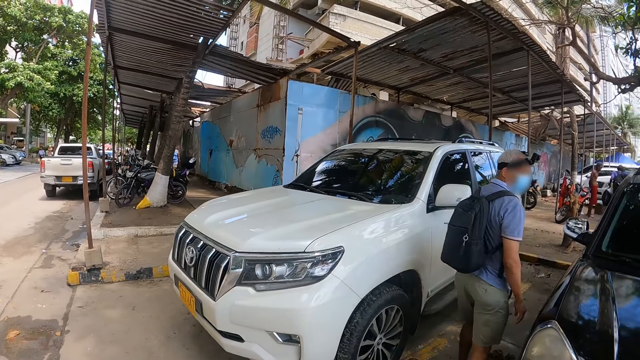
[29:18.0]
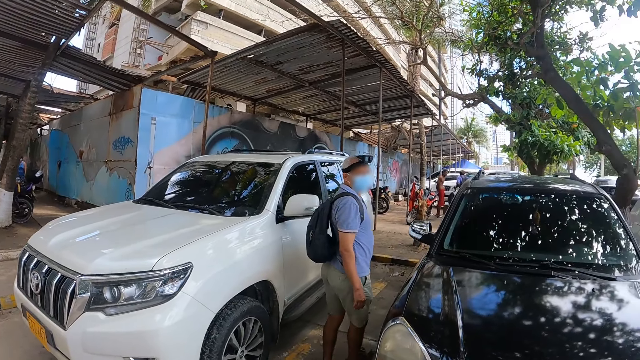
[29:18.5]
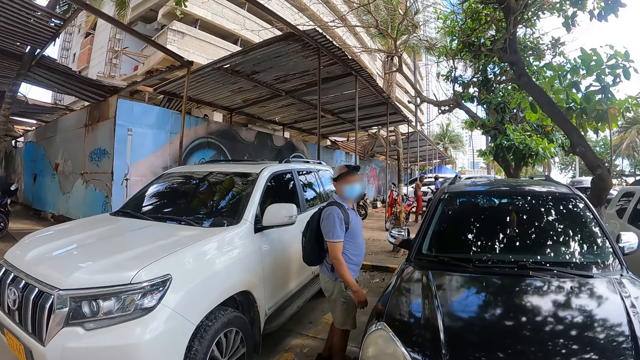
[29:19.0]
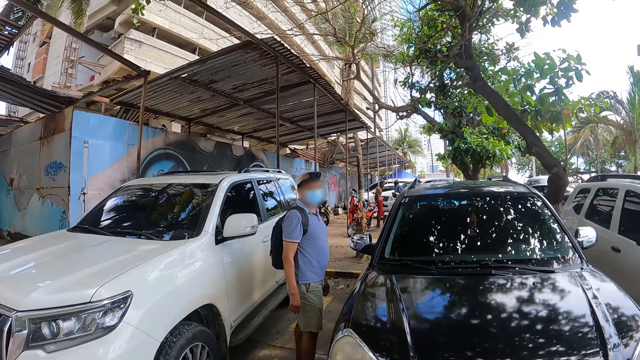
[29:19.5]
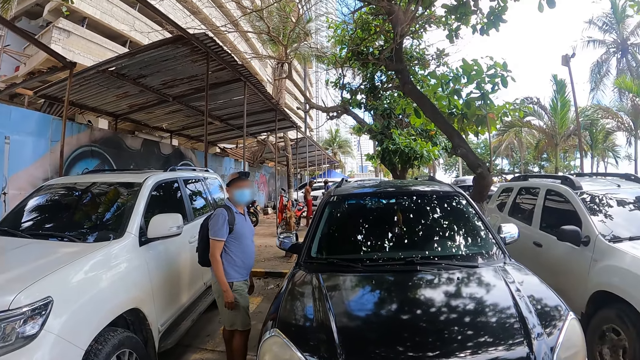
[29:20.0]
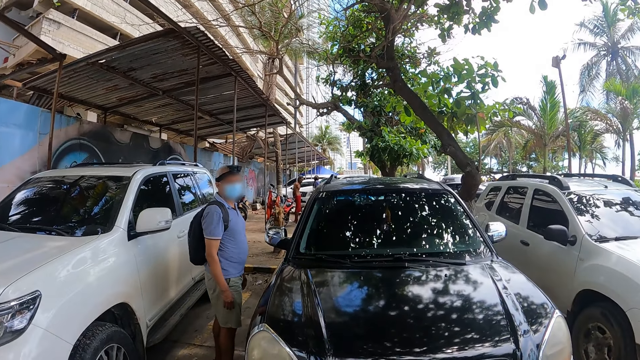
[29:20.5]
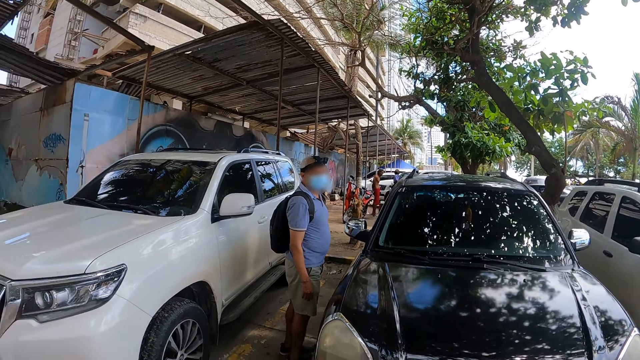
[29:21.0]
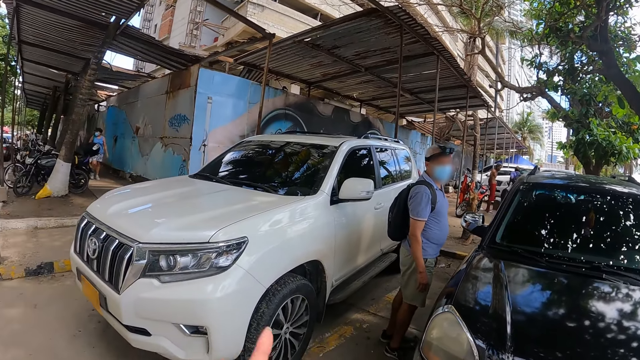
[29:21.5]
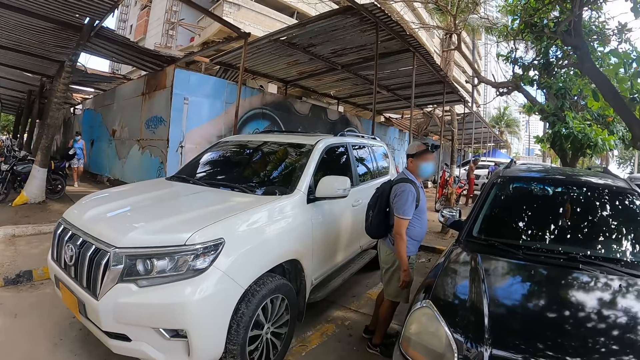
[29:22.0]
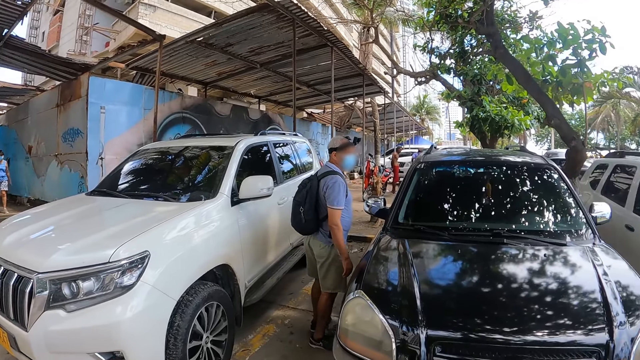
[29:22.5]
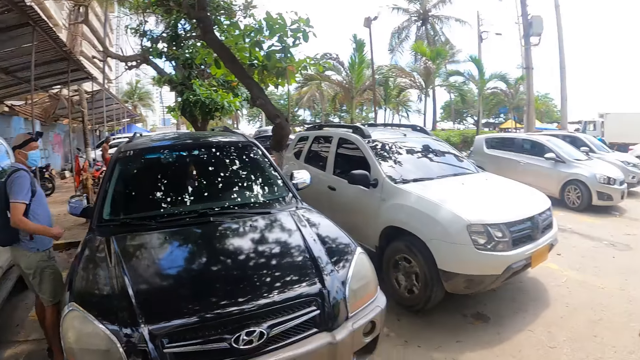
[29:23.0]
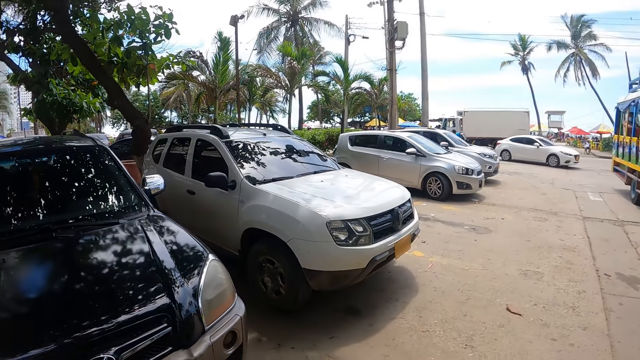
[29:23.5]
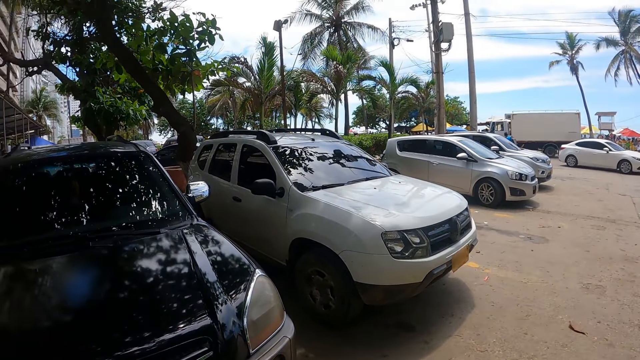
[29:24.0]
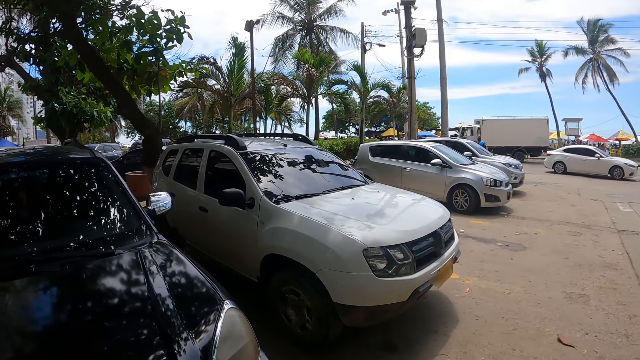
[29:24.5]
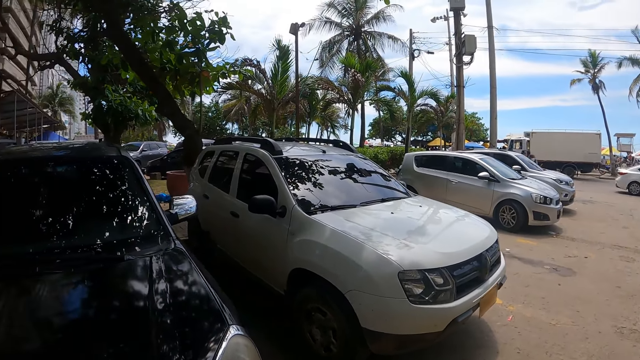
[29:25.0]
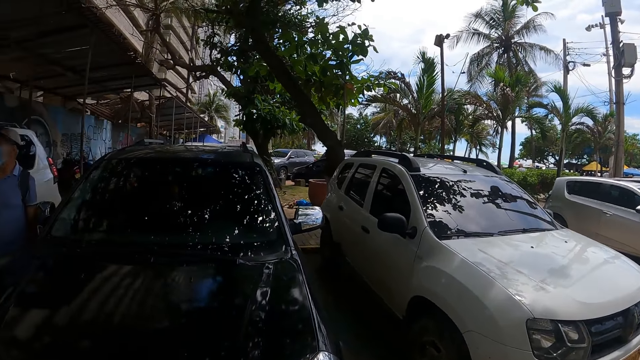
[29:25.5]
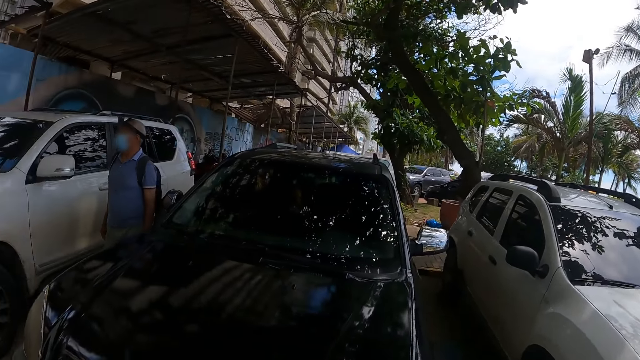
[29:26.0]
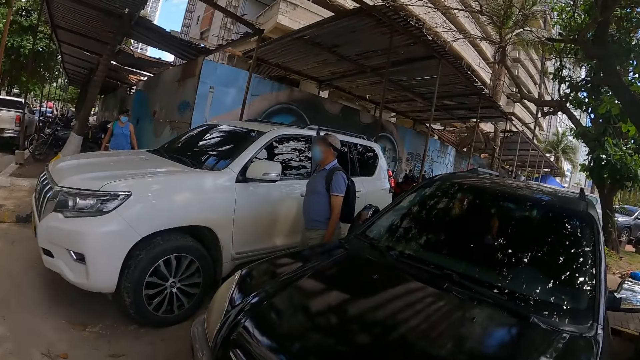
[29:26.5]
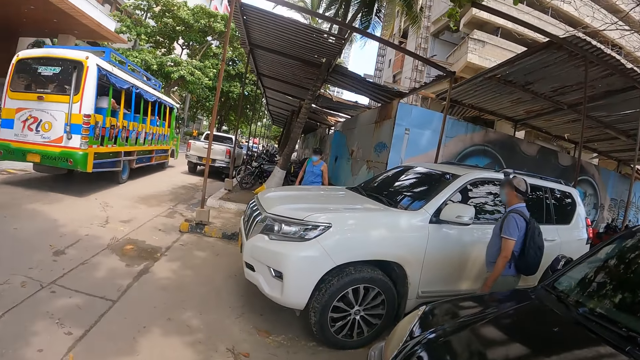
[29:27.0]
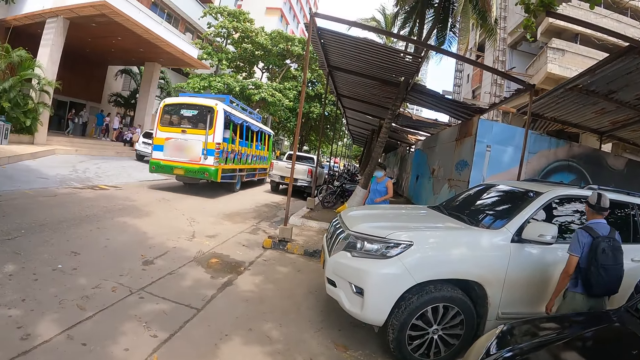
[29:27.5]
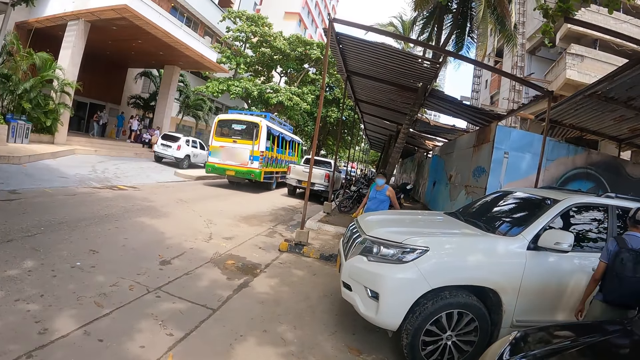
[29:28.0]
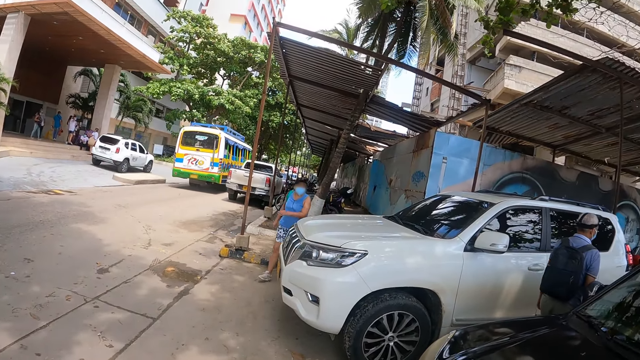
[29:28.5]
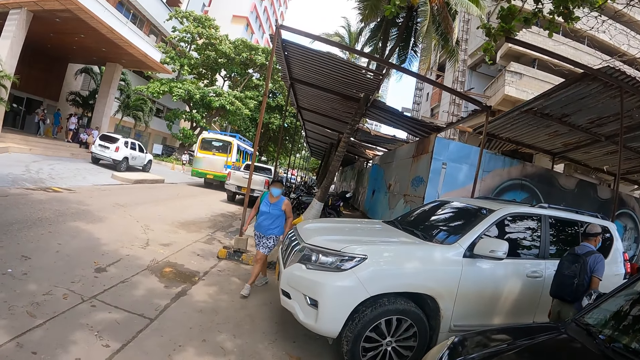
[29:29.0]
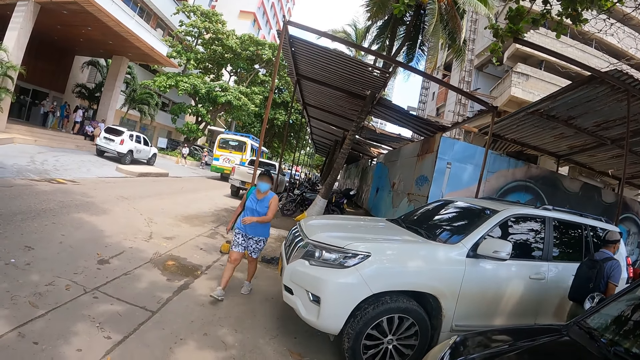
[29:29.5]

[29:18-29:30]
A man converses with the camera wearer. The camera wearer moves the hand. They walk on the road.

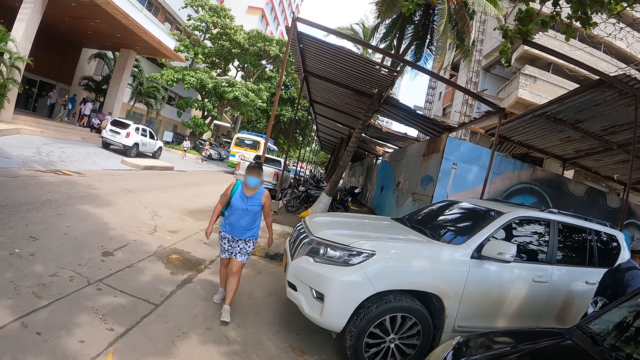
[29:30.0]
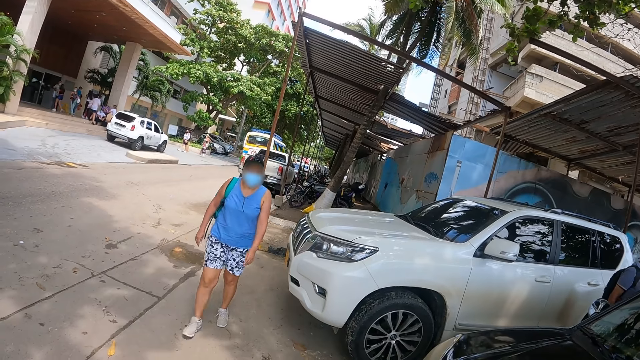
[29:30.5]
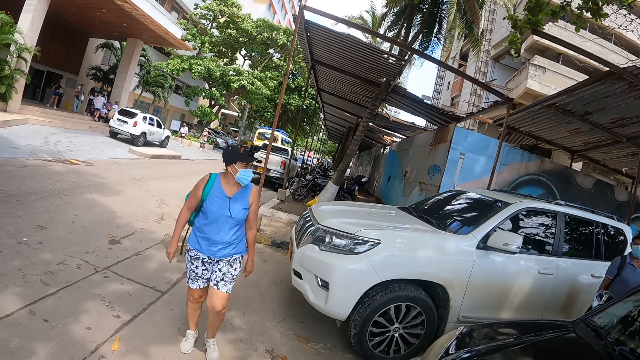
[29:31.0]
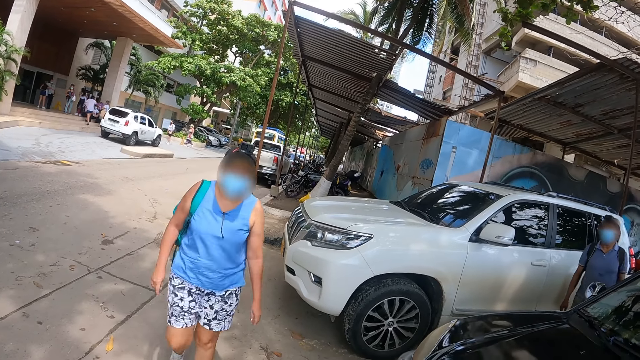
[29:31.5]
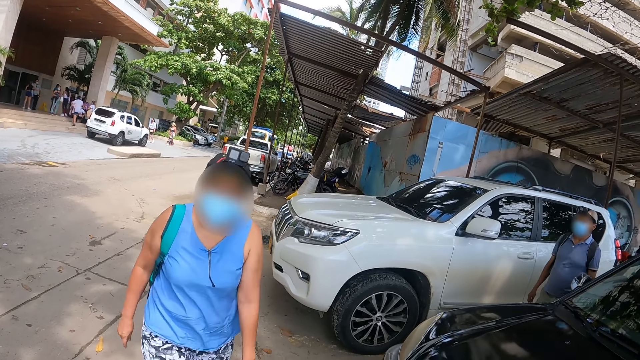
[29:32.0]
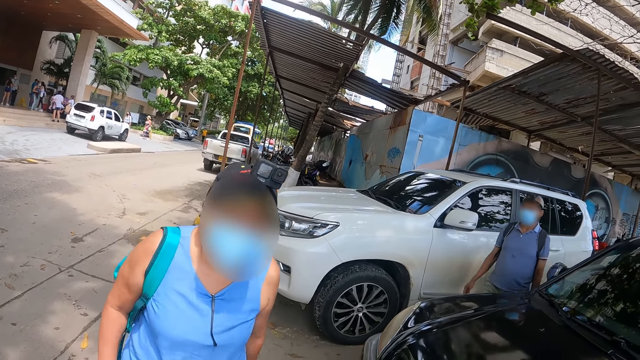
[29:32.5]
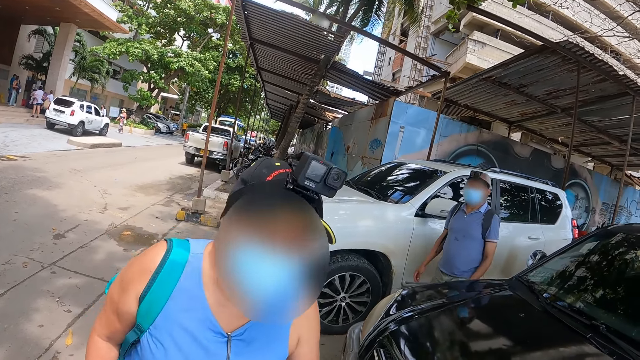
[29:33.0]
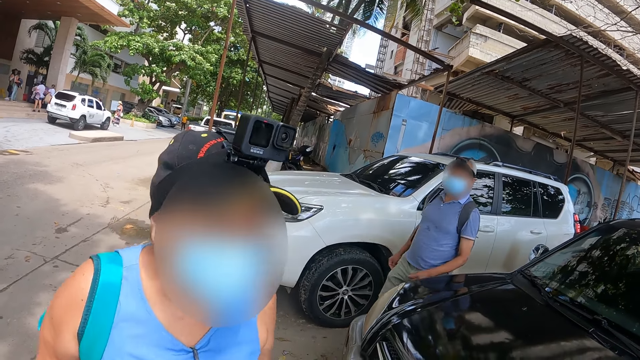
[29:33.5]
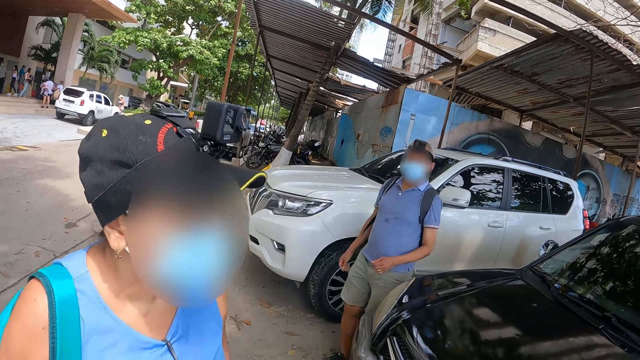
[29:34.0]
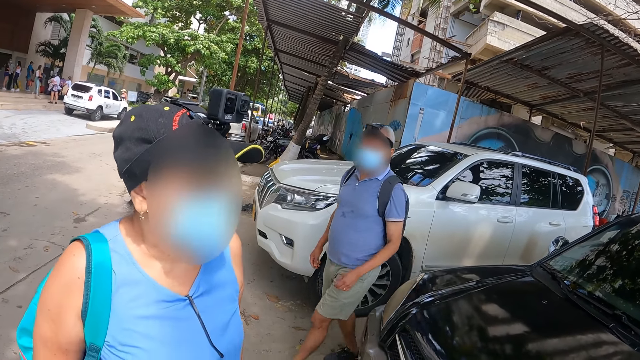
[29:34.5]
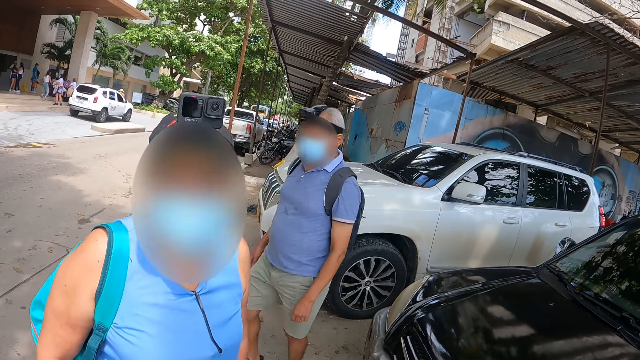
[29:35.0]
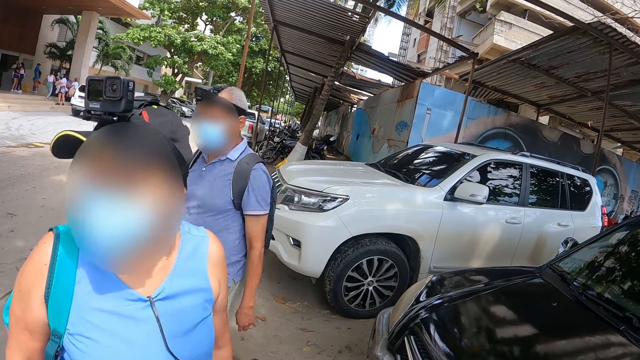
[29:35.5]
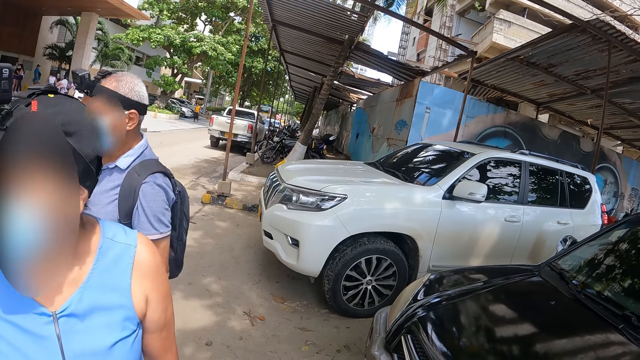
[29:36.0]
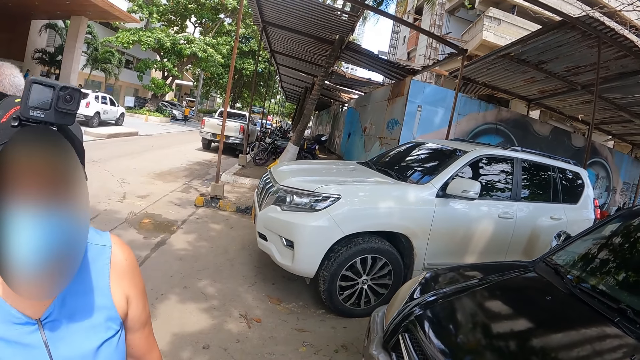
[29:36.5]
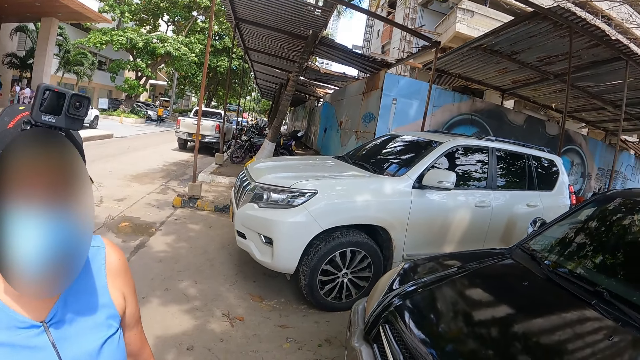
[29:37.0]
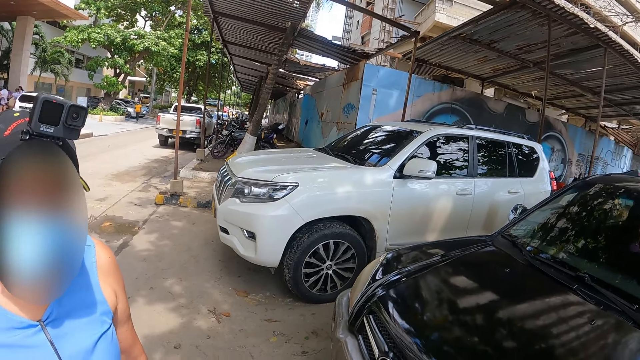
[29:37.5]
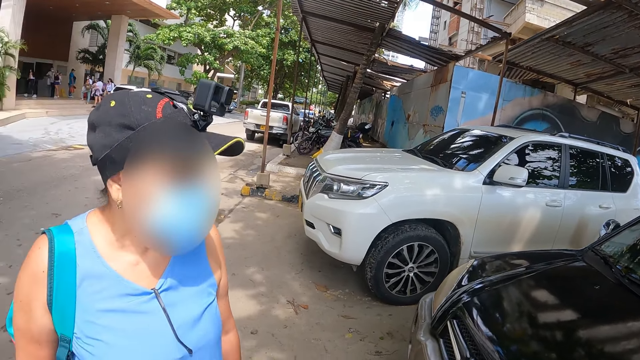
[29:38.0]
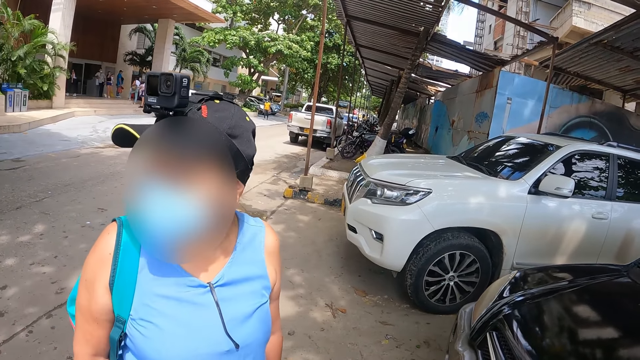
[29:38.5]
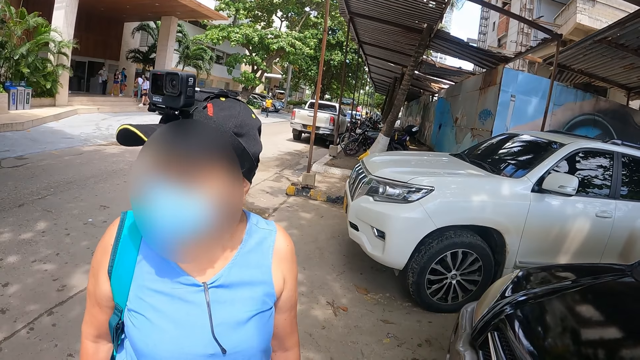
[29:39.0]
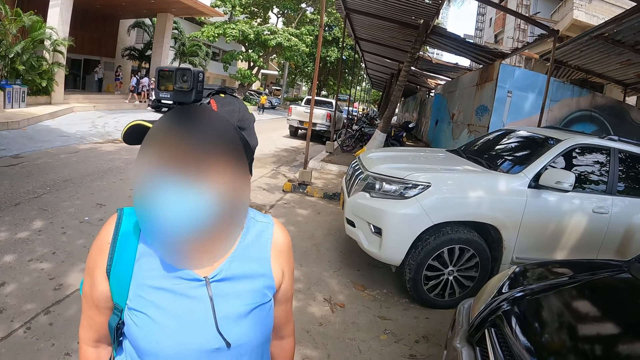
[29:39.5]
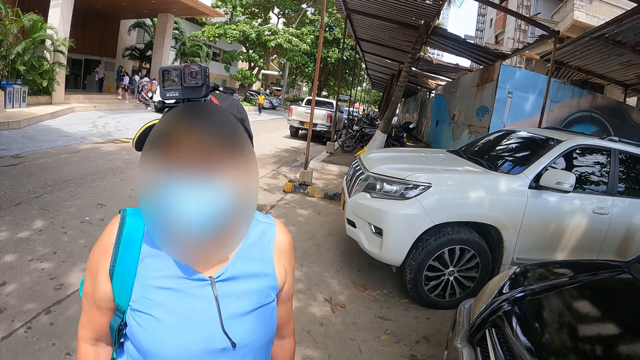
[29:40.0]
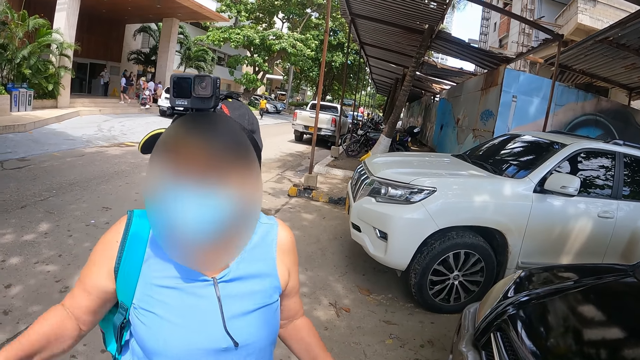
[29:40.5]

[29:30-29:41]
The camera wearer converses with a woman.
